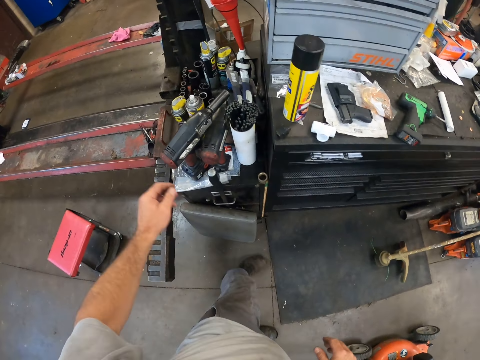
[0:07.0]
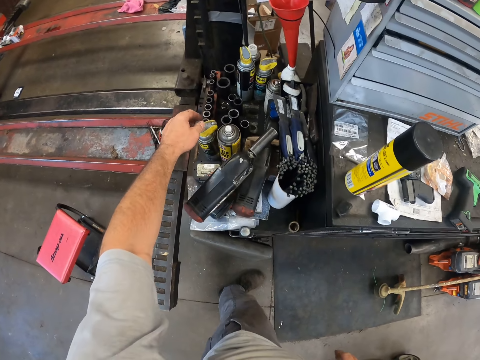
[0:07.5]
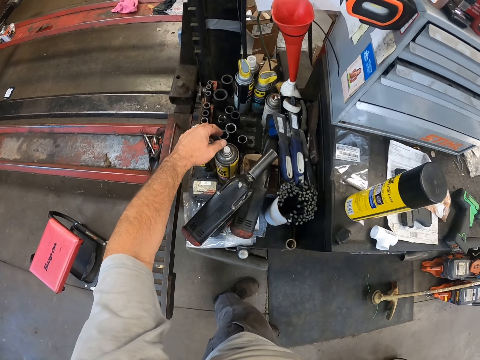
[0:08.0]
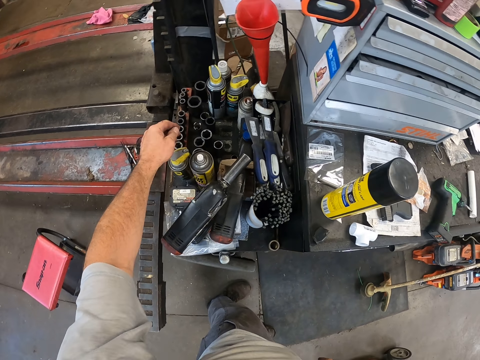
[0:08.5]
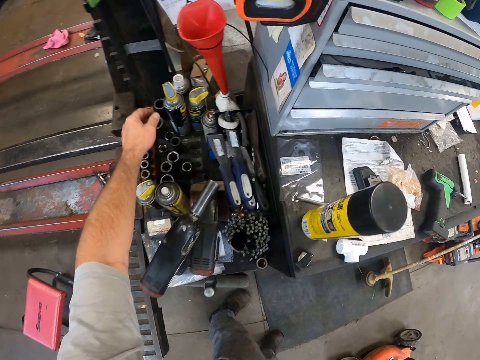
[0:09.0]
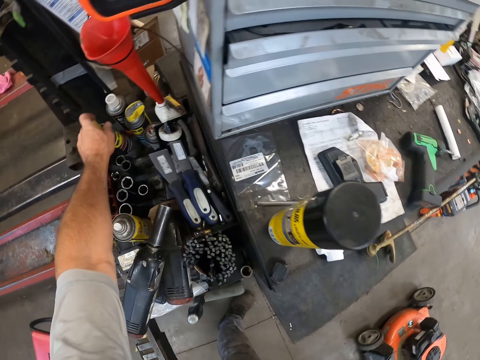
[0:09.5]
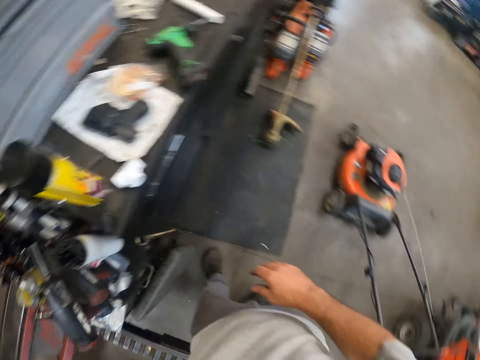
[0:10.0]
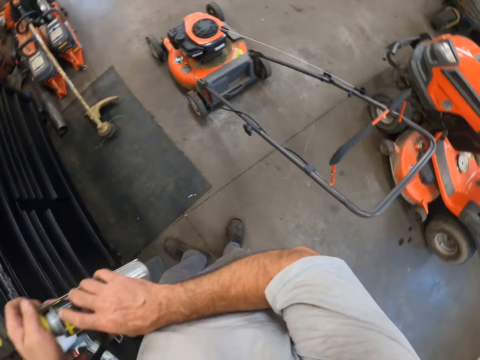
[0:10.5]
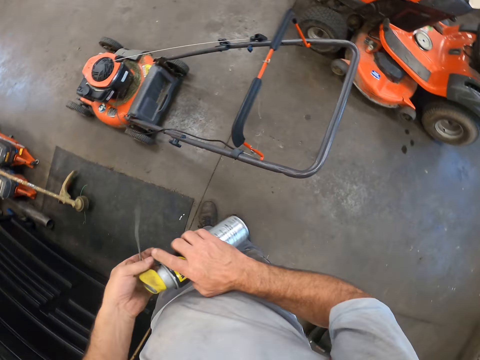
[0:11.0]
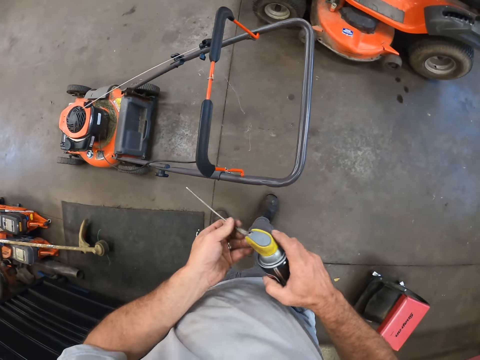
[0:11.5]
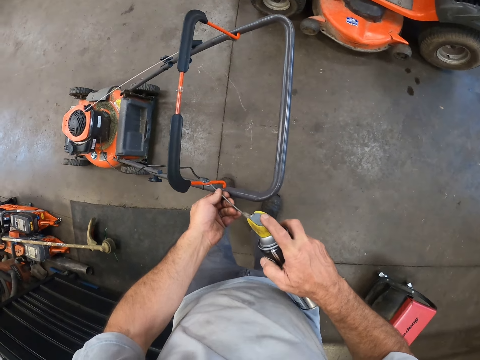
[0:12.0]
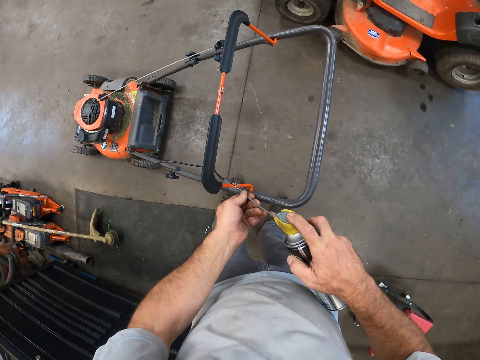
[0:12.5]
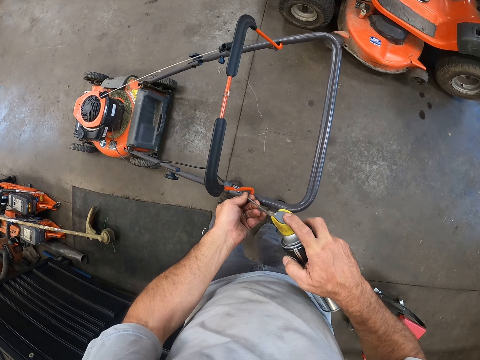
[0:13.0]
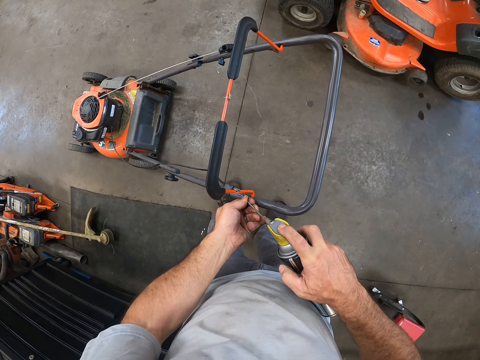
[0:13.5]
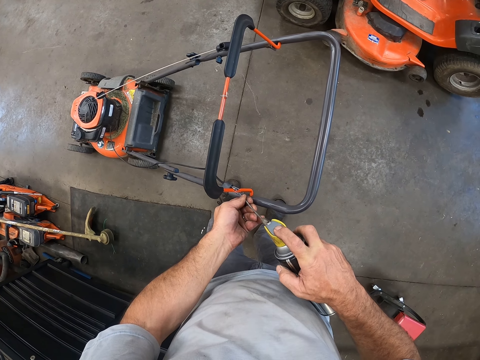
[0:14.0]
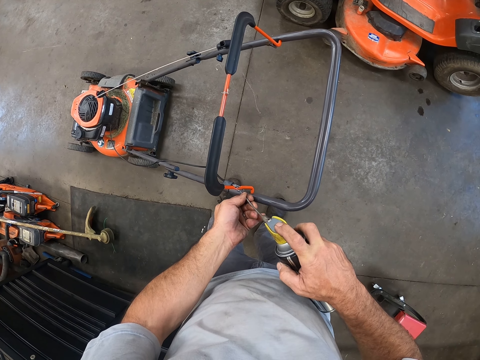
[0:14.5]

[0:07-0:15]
The camera wearer stares at the canned bottles. He picks up a soldering spray from a table with his left hand. He passes the soldering spray from his left hand to his right hand. He pulls on the tube with his hand and turns towards the lawn mower. He opens the mouth of the soldering spray with his left hand. He places the soldering spray on the handle of the mowing machine. He sprays the starting fluid in the handle section.

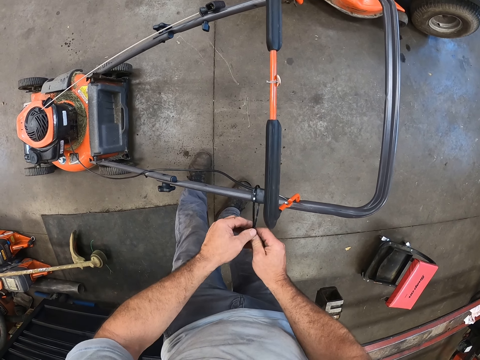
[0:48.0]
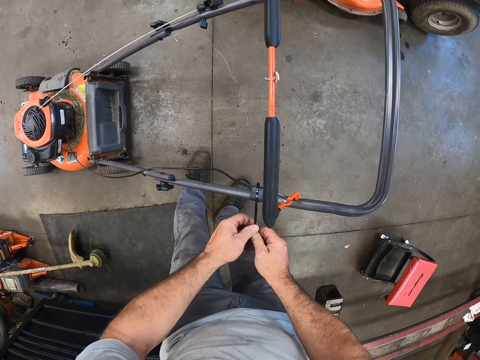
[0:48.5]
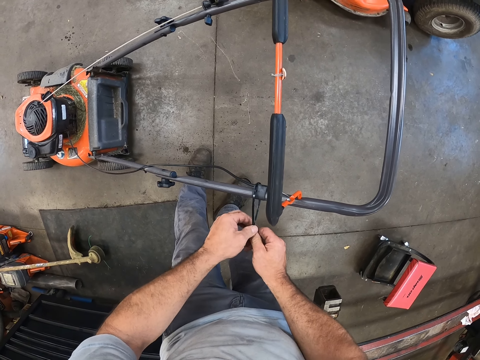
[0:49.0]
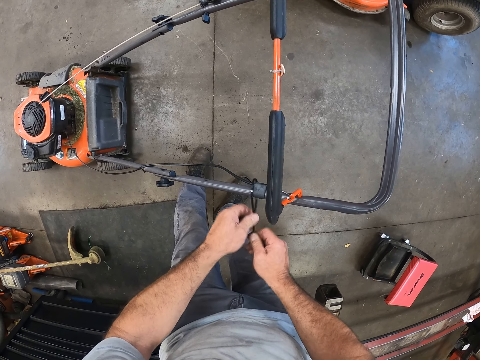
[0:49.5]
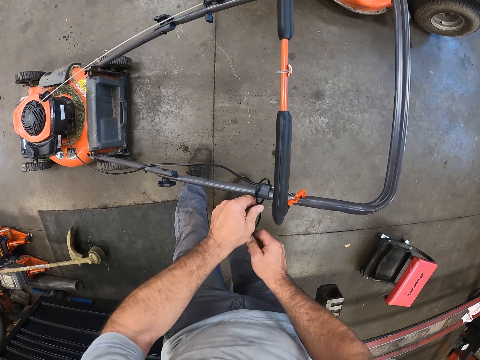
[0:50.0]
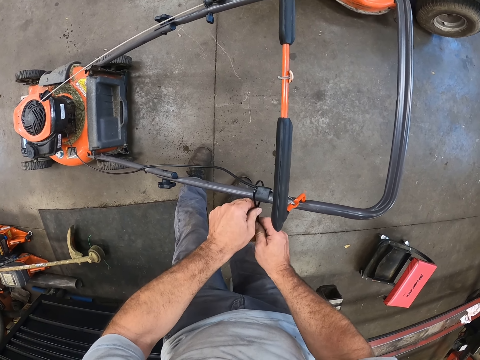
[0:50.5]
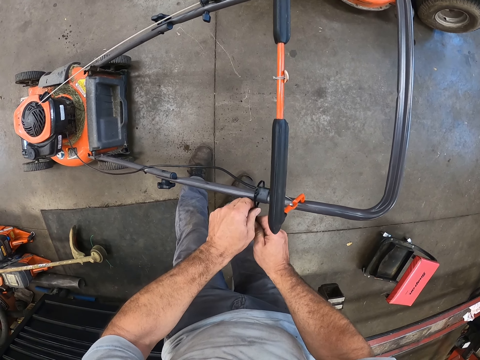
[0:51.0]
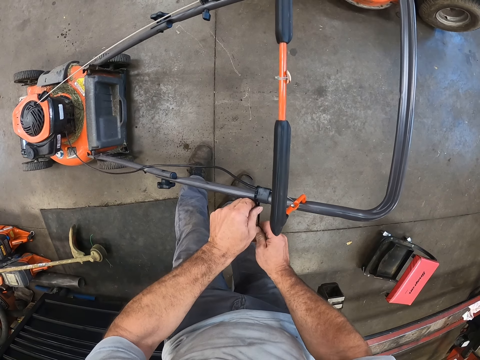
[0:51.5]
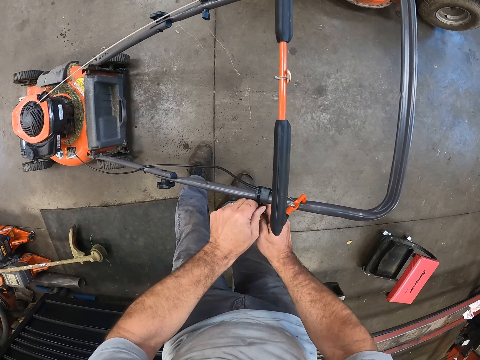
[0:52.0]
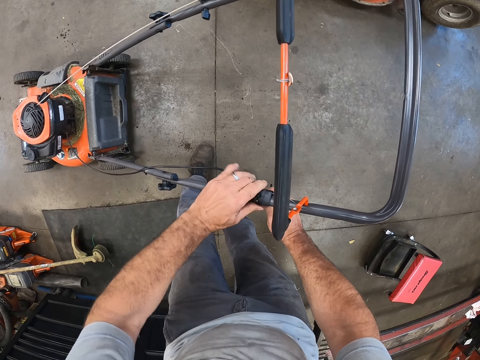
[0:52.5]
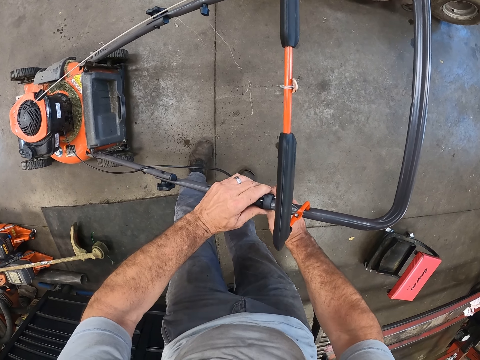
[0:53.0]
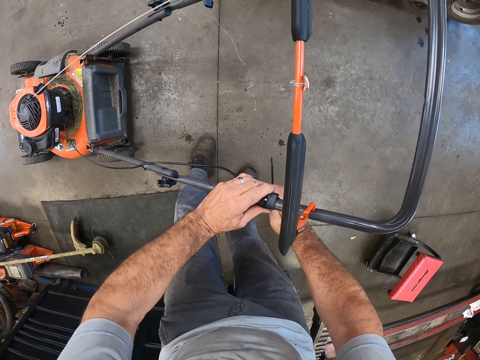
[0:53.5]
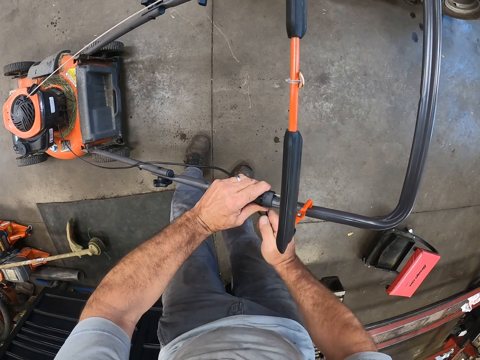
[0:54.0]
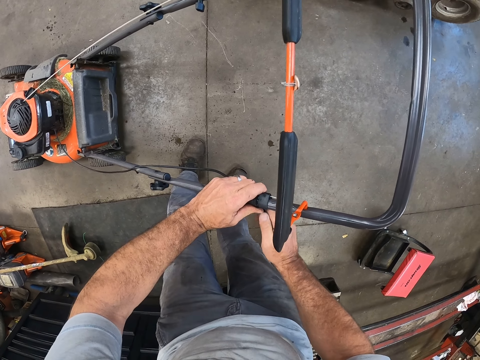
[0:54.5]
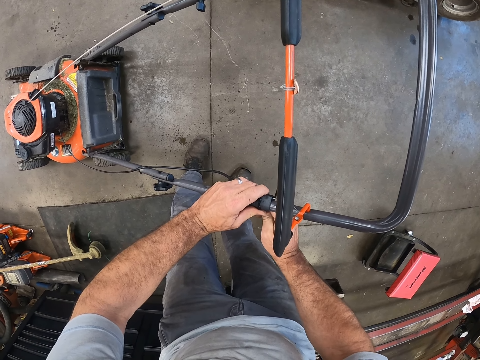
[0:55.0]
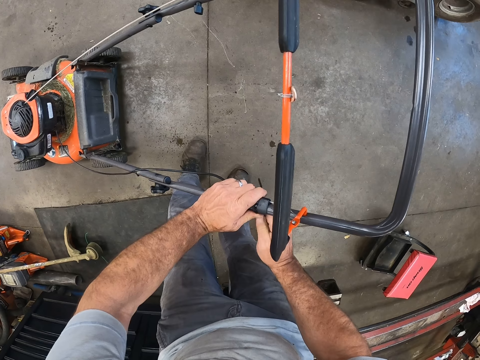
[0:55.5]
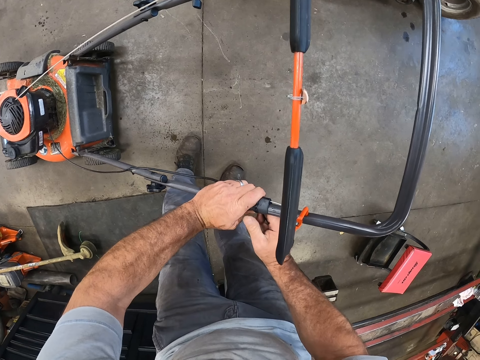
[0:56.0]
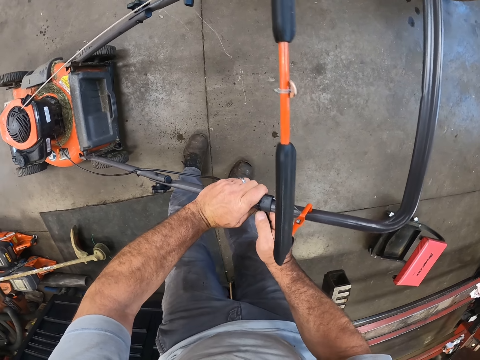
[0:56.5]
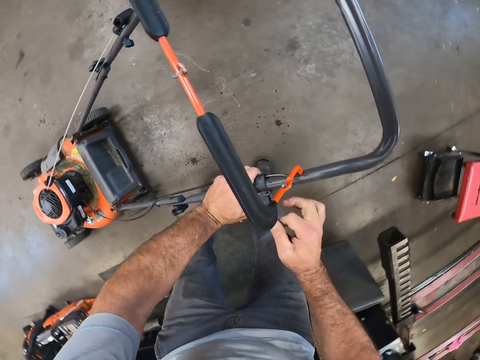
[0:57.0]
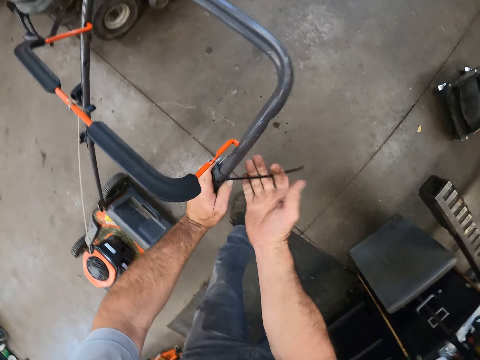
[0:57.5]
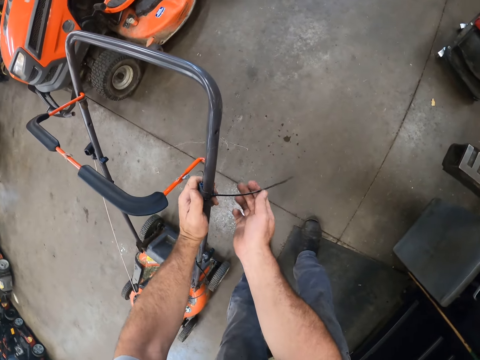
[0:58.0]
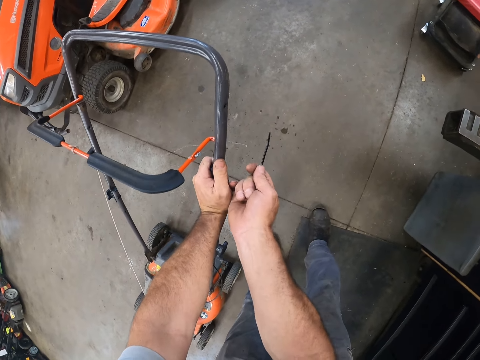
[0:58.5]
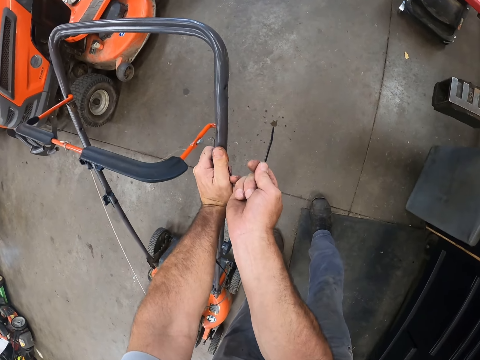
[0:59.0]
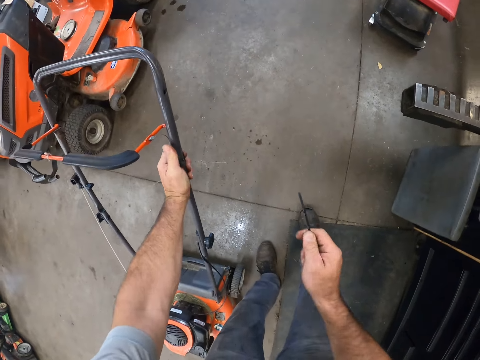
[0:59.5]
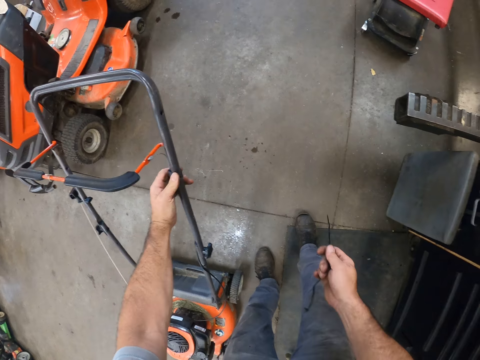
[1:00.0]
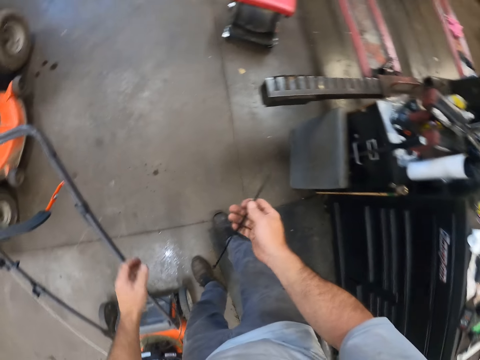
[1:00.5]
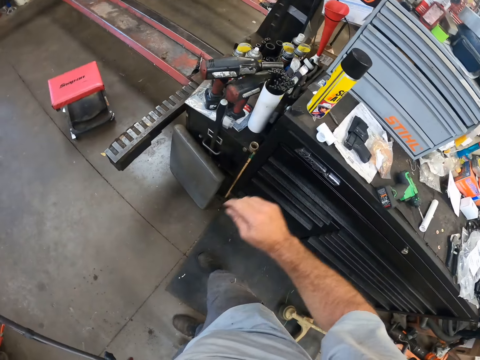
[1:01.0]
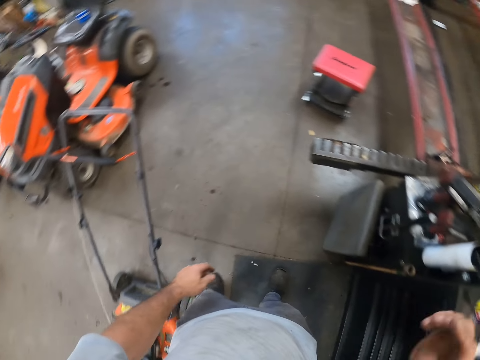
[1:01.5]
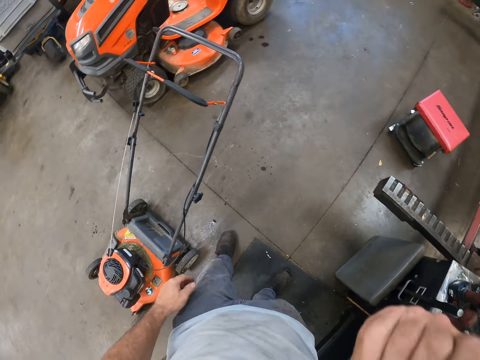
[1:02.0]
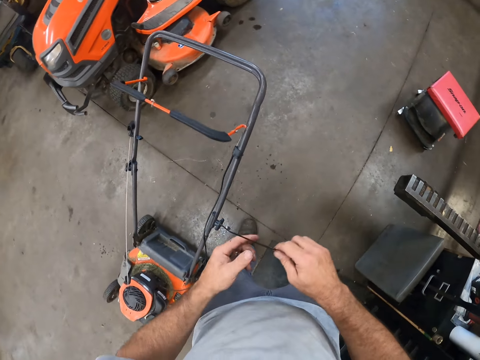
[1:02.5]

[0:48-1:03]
The camera wearer tightens the strap or cable tie to the handle of the mowing machine. He tightens the strap to the handle of the mowing machine again. He holds the handle of the mowing machine with his left hand. He cuts off the strap from the handle of the mowing machine with his right hand. He drops the cut piece of the strap on the table. He places the cable tie on the topmost part of the drawer and moves towards the lawn mower. He takes the strap from his mouth with his right hand. He touches the strap with his left hand.

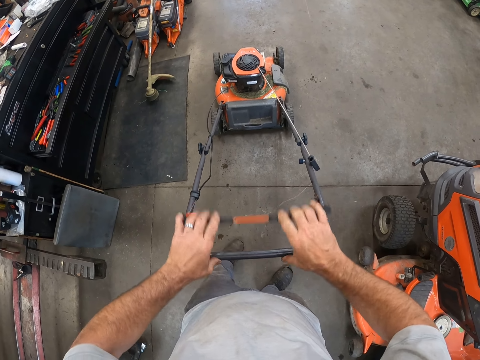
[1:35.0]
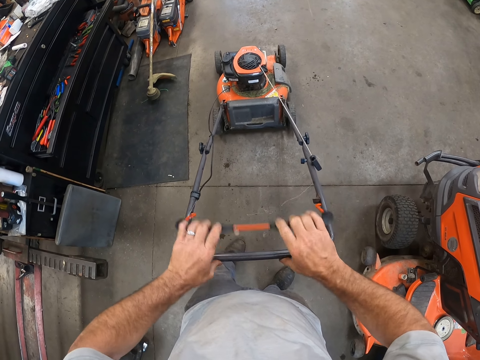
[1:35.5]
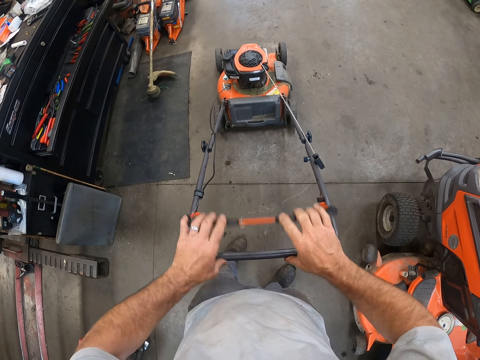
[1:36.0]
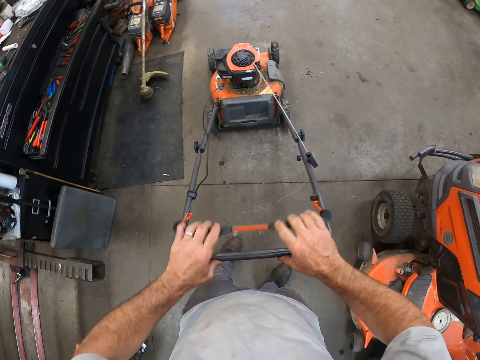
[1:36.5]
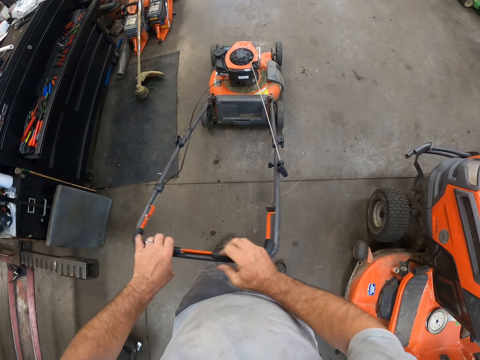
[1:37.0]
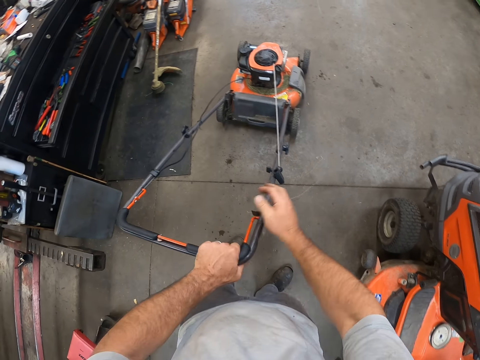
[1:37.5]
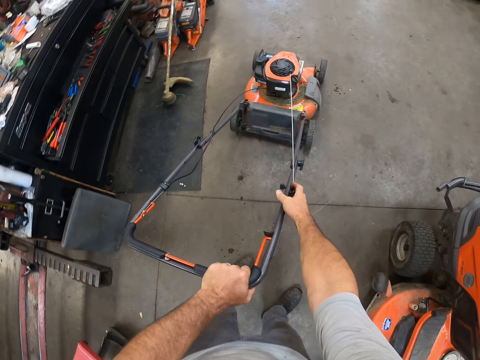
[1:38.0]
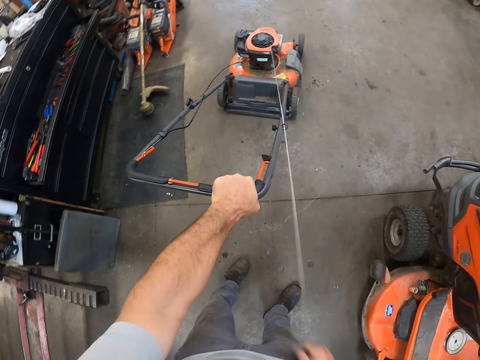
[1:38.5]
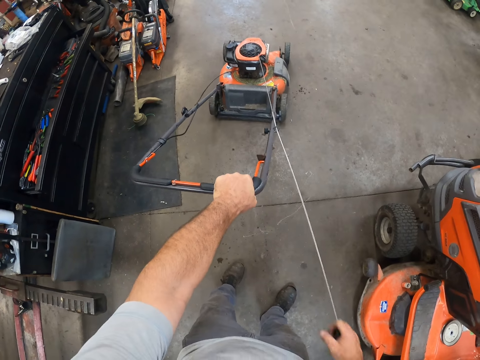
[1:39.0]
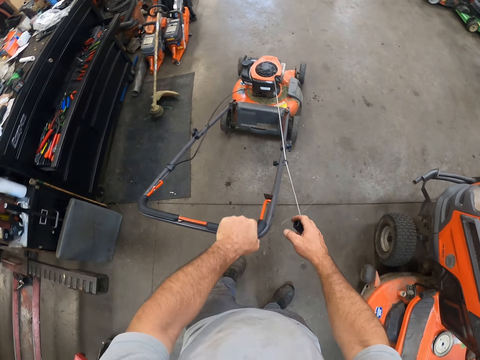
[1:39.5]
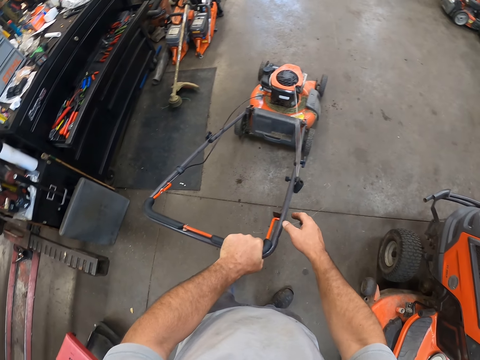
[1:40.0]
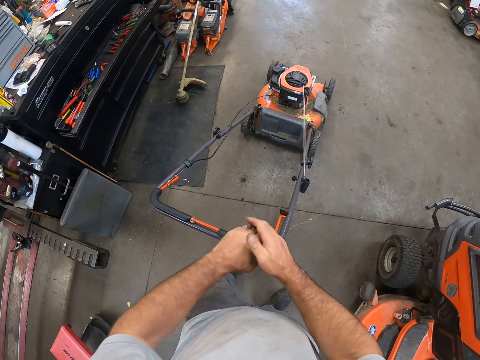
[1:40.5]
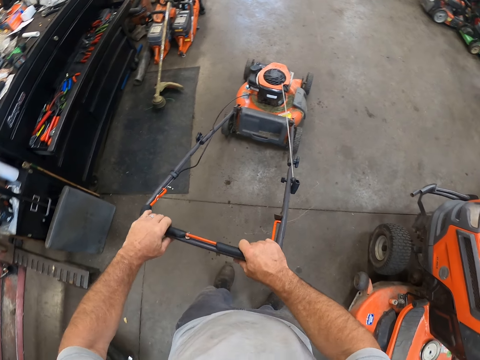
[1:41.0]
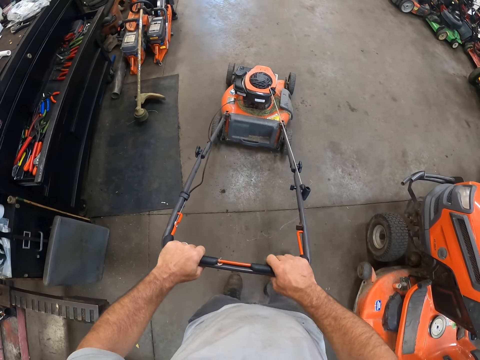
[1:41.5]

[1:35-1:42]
The camera wearer moves the mowing machine to the left with both hands. He pulls on the starter cord with his hand. He releases the starter of the mowing machine. He lets go of the starter of the mowing machine. He holds the starter lever with both his hands. He holds the handle of the mowing machine with both hands. He stares at the lawn mower.
